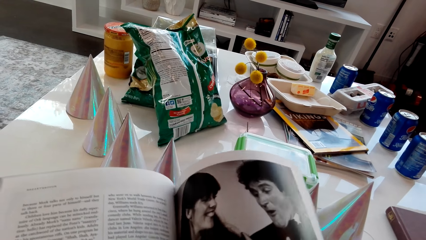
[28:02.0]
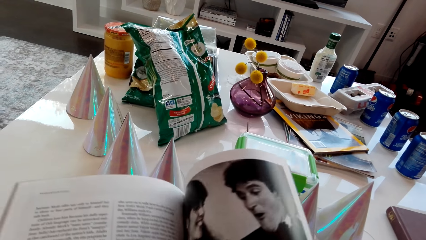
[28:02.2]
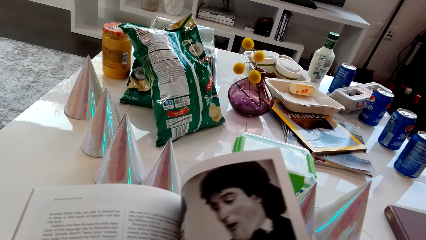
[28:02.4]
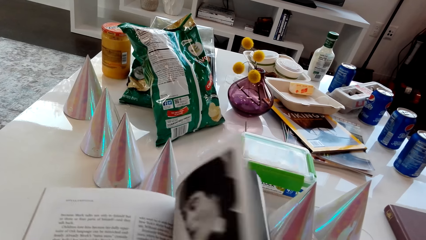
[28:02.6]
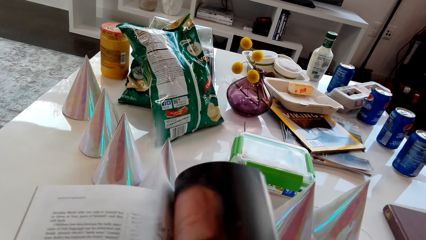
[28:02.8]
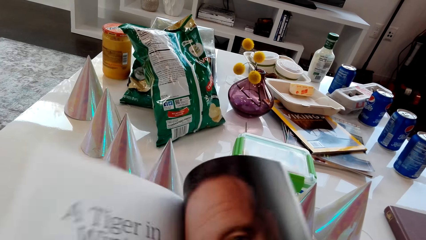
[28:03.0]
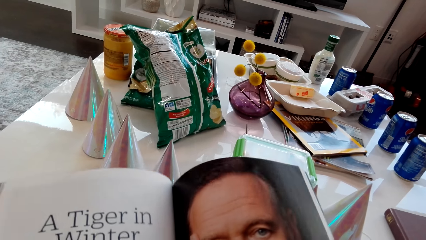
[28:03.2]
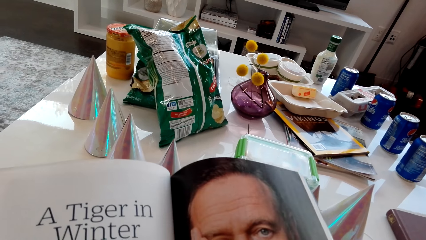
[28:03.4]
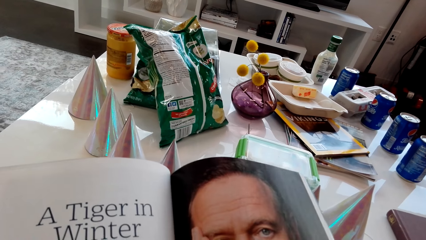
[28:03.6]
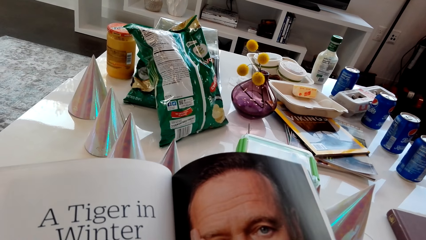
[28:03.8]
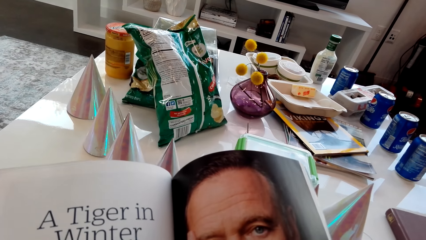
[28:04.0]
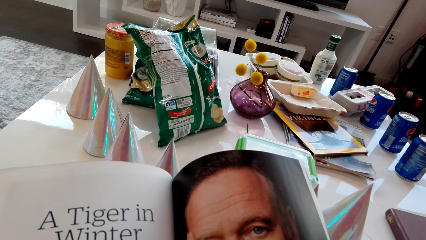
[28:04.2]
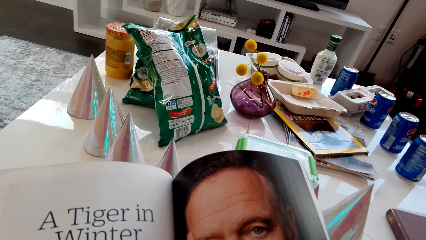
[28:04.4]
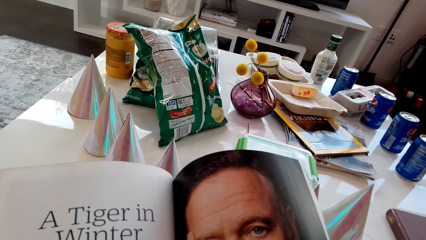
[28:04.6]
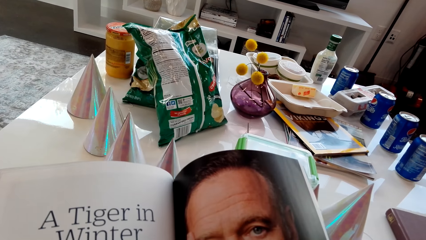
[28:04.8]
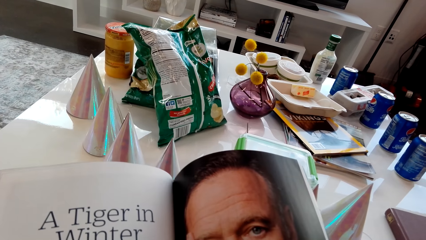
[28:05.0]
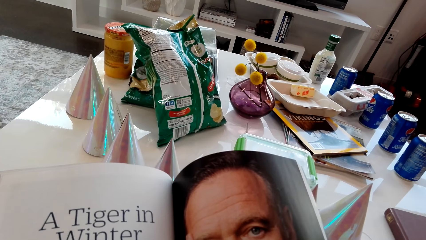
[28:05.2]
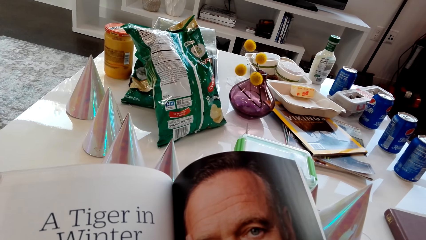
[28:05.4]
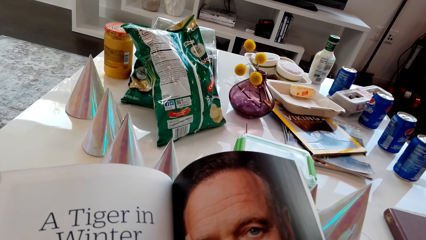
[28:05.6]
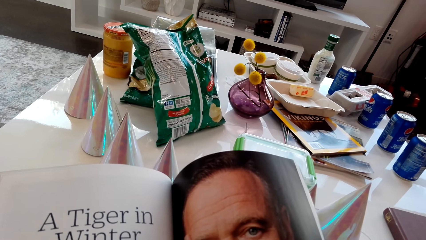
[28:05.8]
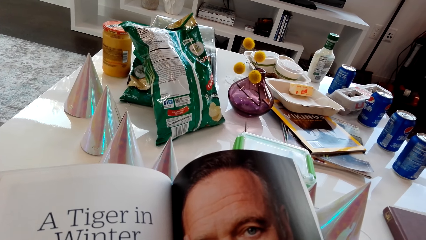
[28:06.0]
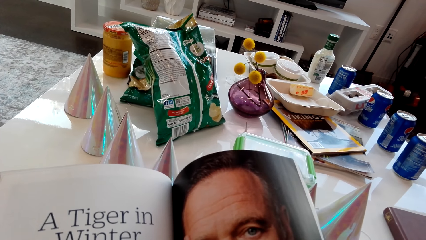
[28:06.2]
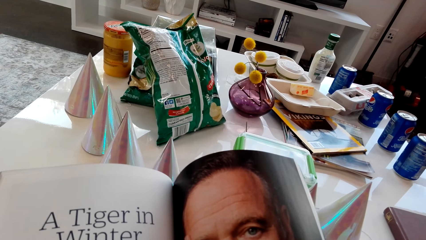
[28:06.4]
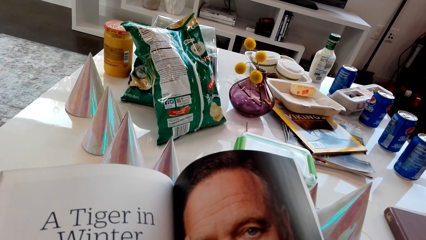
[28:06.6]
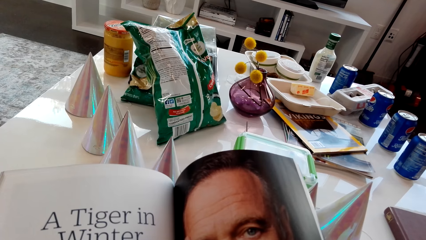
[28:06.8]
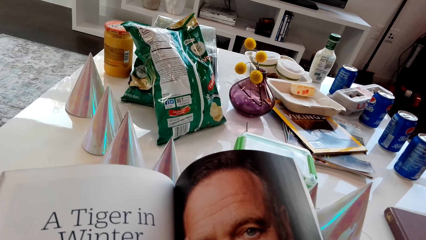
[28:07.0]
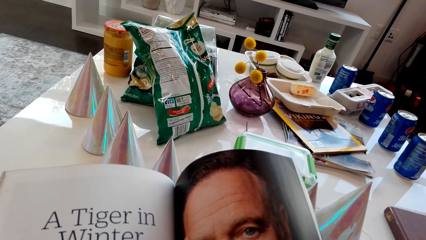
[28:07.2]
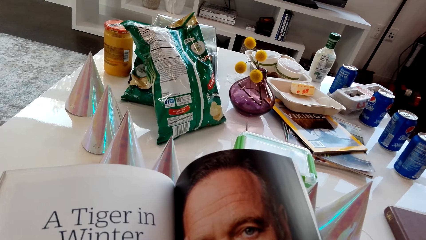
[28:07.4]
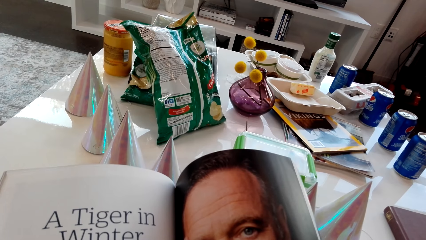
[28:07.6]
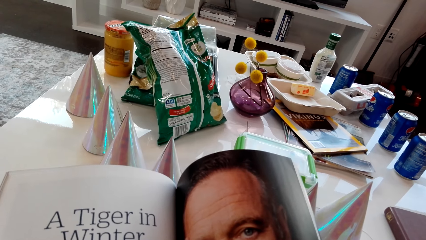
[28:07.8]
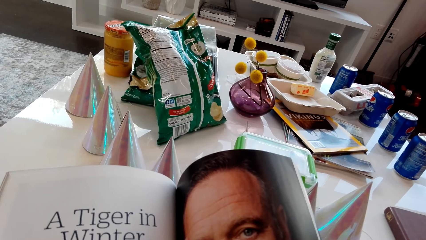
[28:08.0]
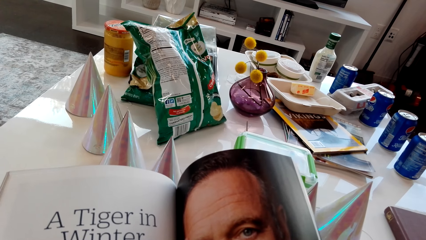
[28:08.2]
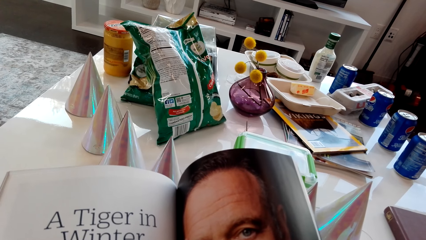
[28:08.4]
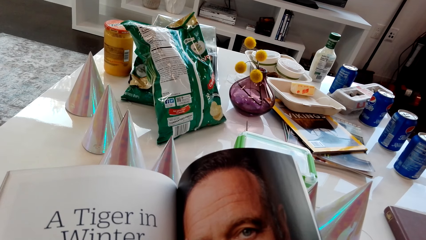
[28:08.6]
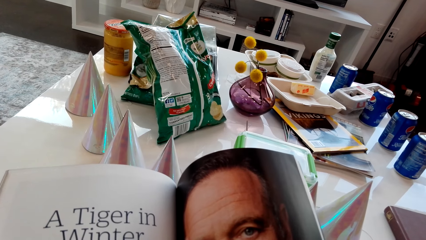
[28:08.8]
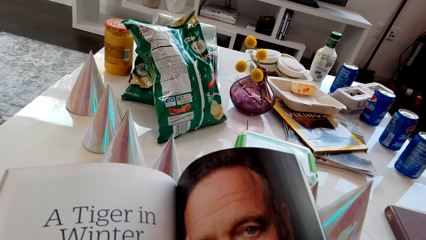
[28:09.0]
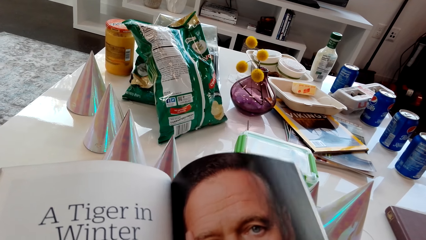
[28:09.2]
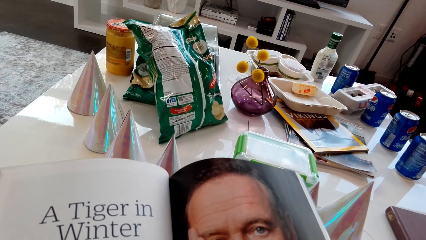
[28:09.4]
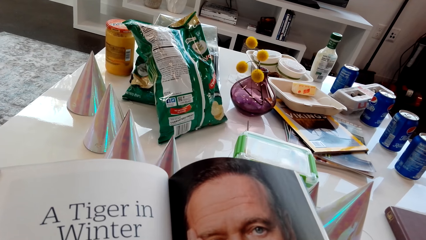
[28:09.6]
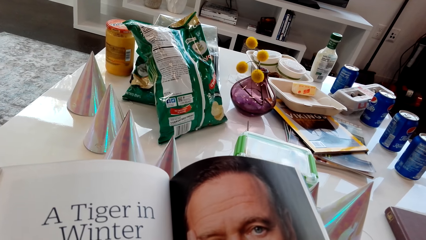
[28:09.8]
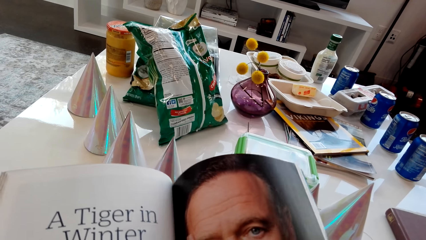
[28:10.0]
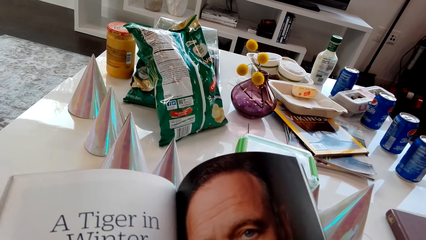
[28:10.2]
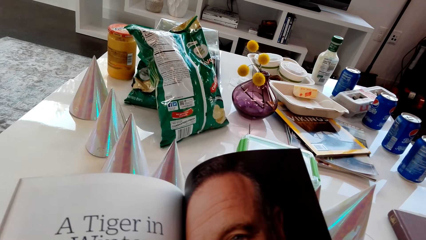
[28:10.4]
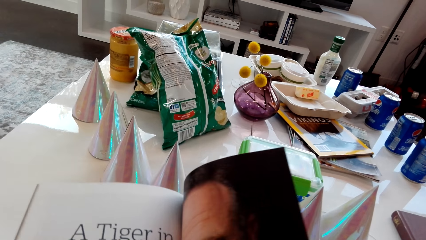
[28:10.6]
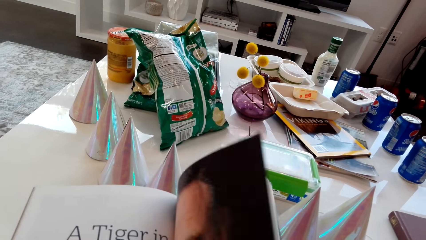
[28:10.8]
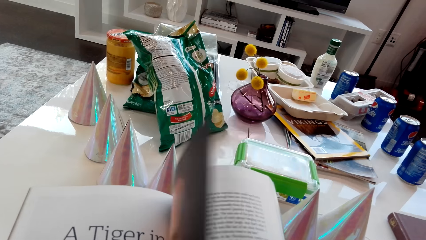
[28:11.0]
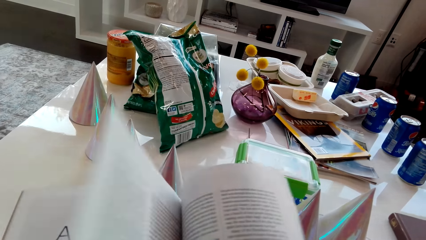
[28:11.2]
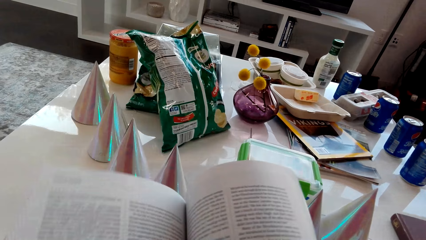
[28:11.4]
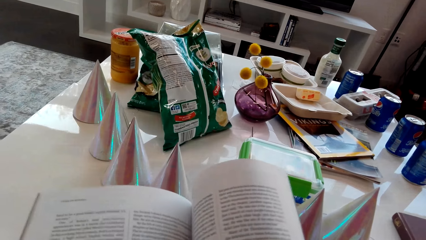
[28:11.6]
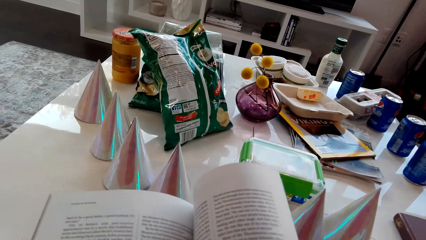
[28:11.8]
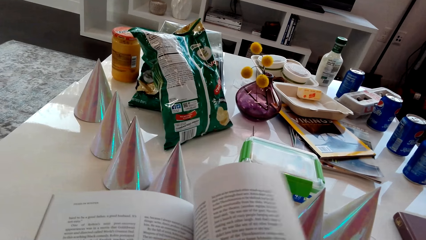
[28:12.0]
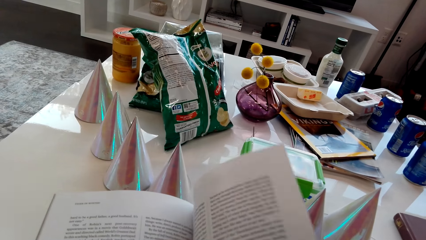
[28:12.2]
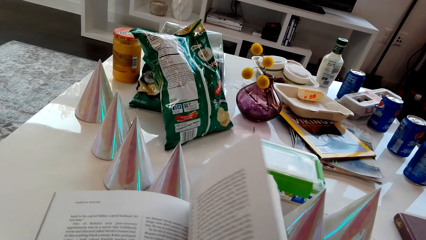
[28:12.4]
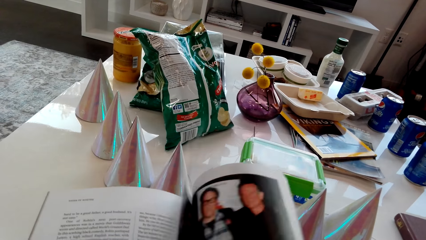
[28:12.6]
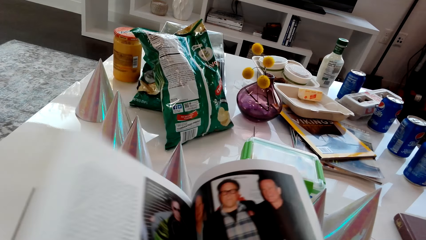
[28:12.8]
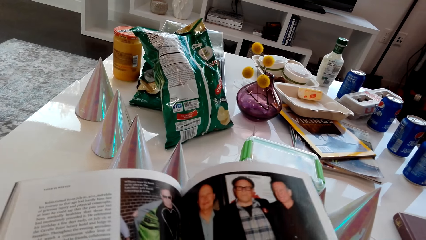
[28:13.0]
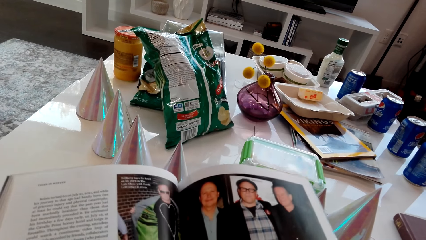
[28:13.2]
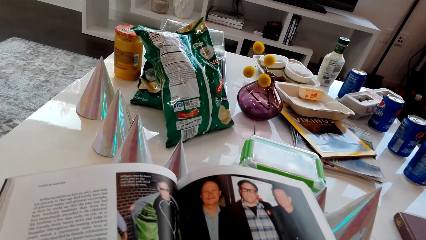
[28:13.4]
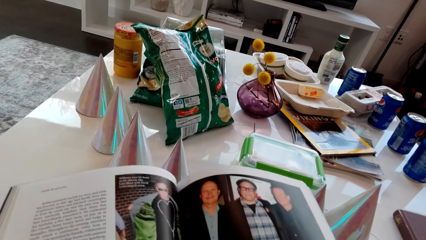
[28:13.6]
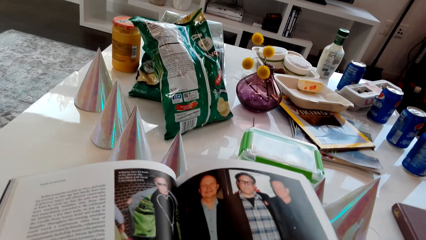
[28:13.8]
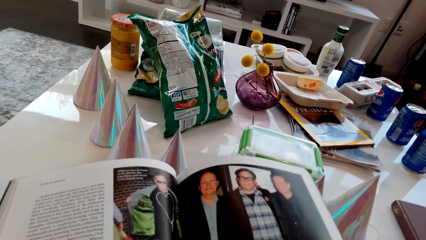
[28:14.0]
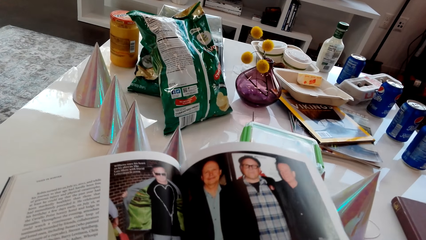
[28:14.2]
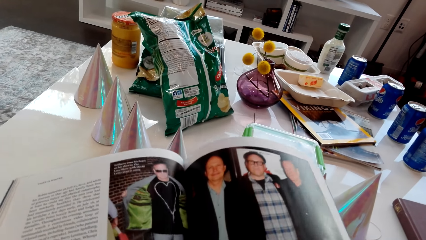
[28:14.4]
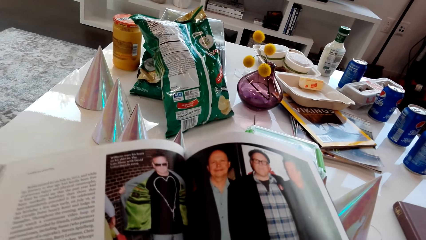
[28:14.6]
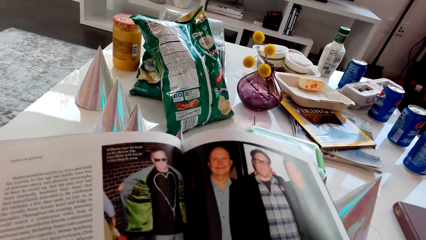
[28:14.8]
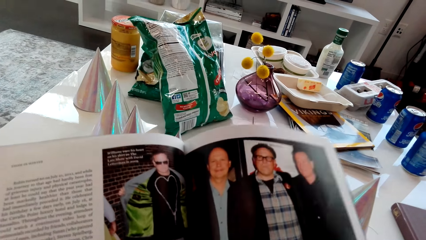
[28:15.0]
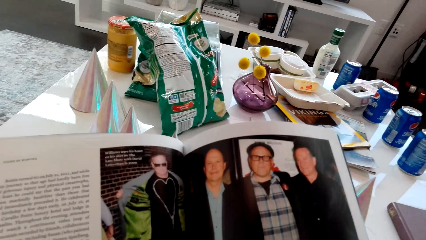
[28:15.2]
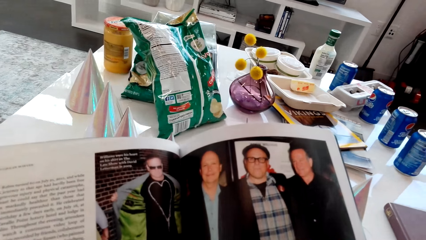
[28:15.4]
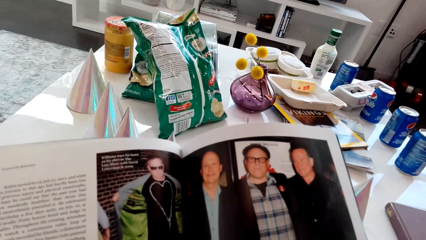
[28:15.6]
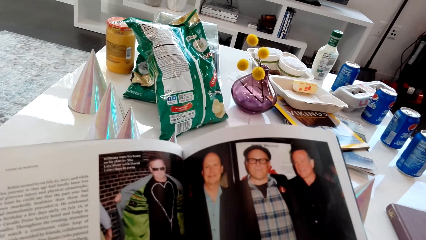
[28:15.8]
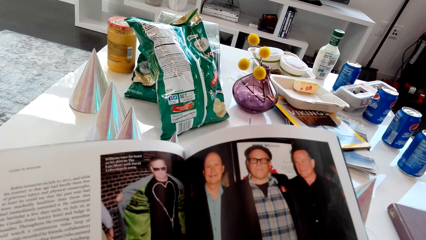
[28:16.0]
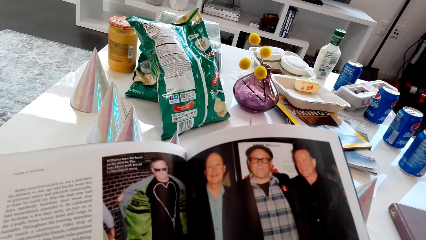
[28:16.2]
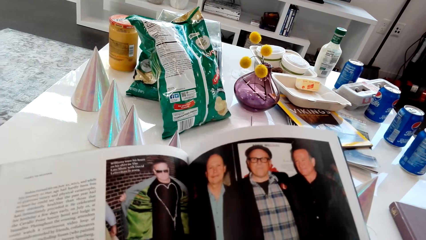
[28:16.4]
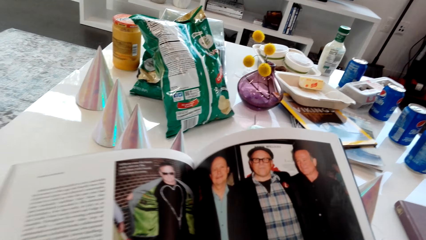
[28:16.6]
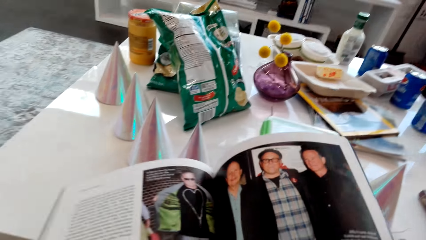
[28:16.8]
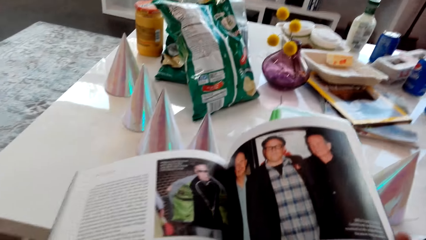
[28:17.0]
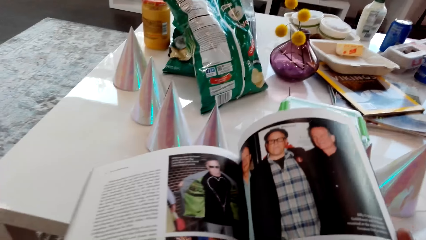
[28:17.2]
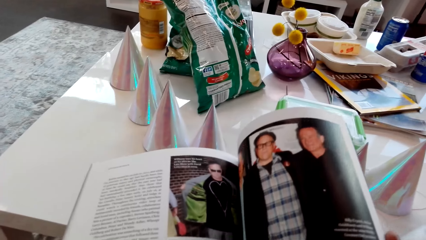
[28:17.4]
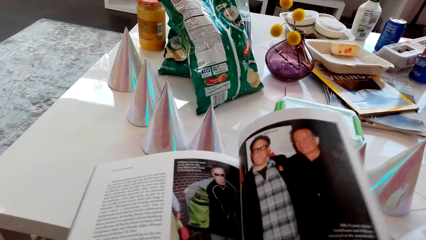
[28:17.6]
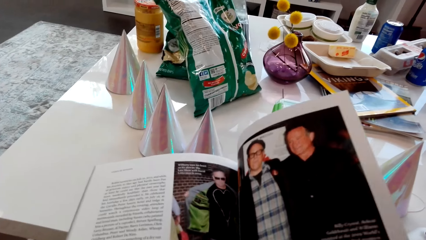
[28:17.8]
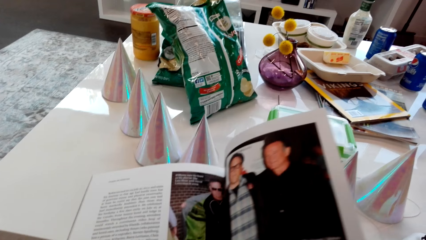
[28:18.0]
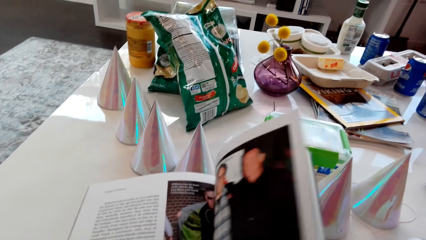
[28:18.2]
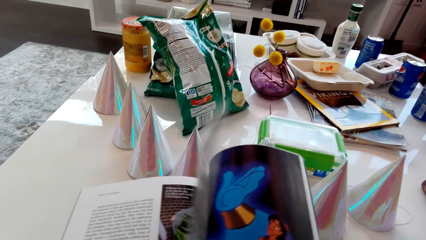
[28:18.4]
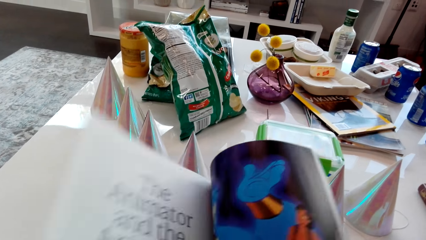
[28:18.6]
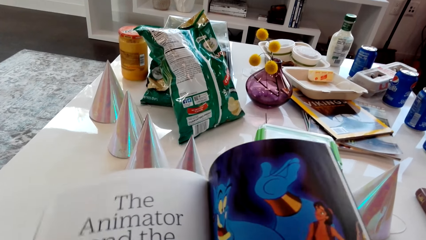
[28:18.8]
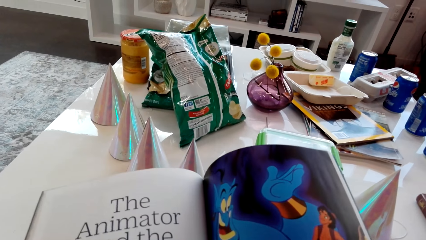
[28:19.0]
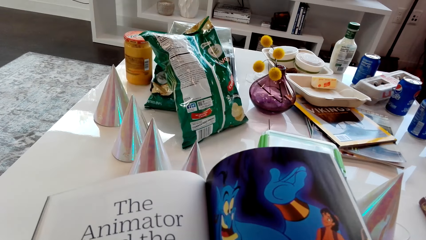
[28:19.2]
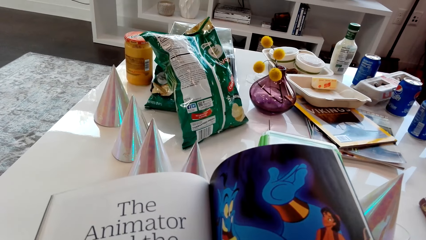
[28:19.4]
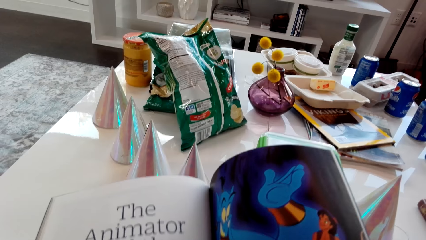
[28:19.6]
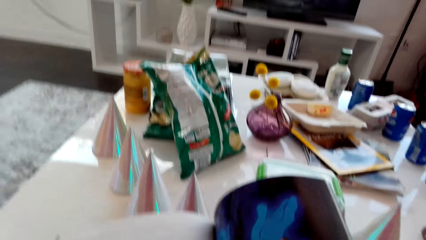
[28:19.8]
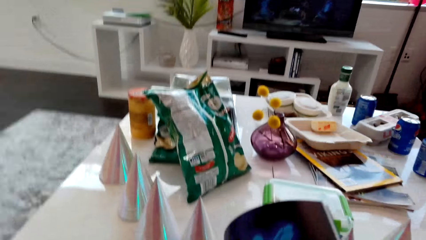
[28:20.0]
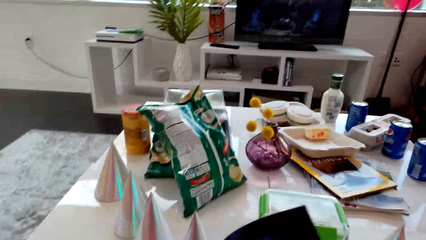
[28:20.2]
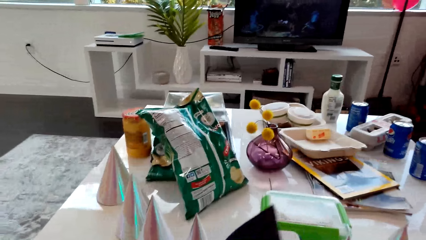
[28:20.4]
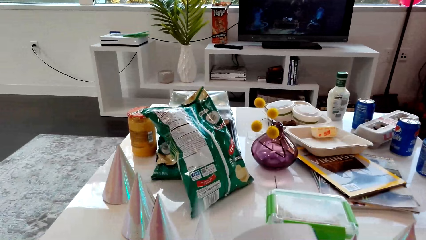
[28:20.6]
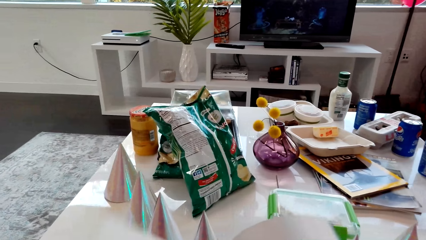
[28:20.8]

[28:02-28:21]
The camera wearer looks at a magazine. They flip a page of the magazine. They stare at a picture on the magazine. They flip pages of the magazine. They stare at a picture on the magazine. They flip a page of the magazine. They look at the magazine.
